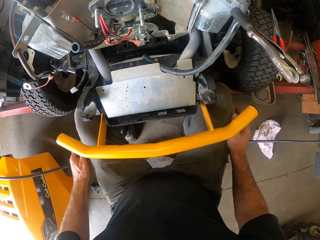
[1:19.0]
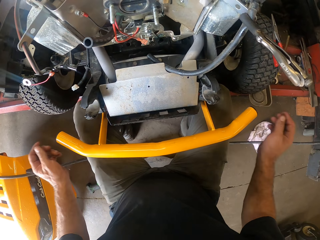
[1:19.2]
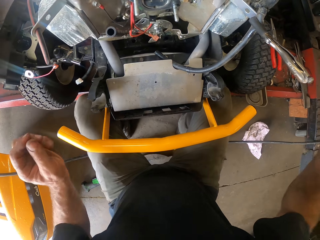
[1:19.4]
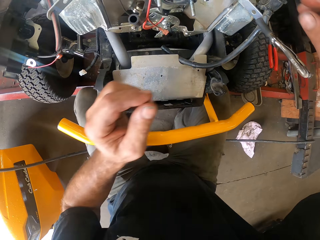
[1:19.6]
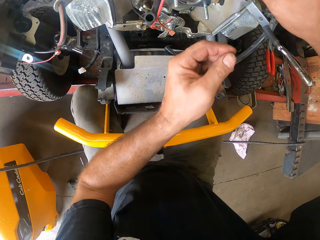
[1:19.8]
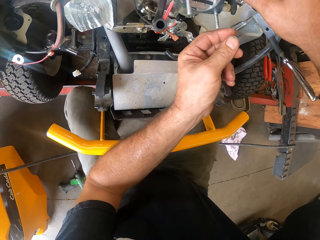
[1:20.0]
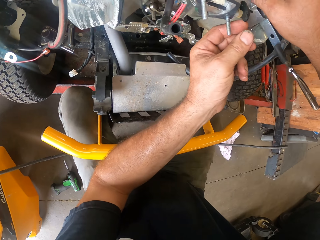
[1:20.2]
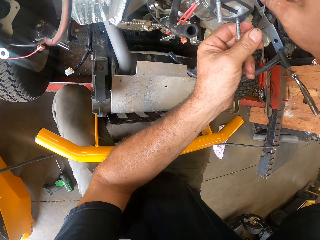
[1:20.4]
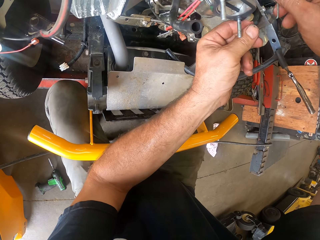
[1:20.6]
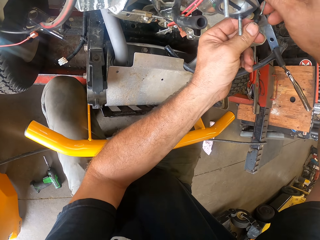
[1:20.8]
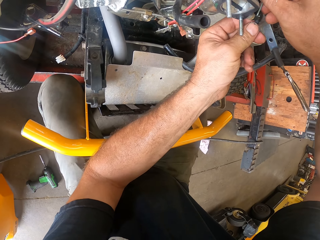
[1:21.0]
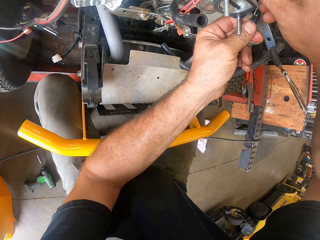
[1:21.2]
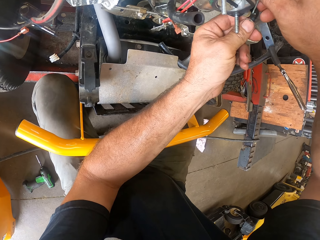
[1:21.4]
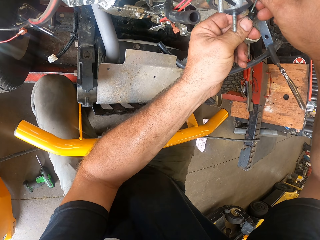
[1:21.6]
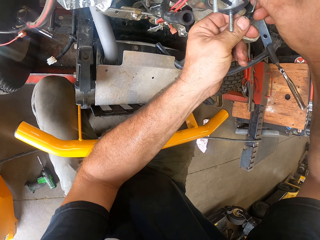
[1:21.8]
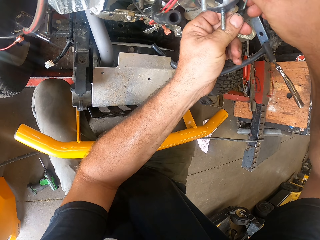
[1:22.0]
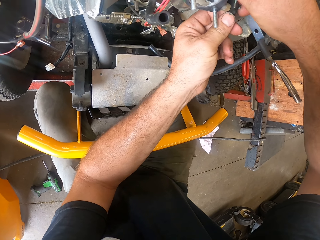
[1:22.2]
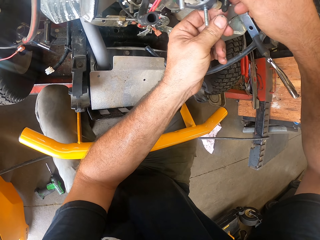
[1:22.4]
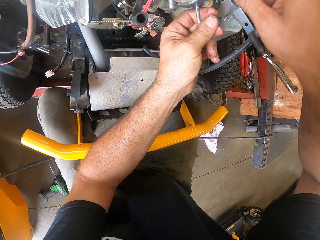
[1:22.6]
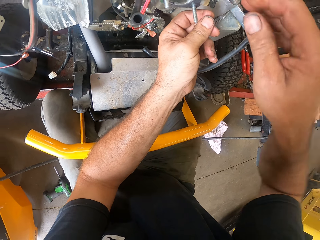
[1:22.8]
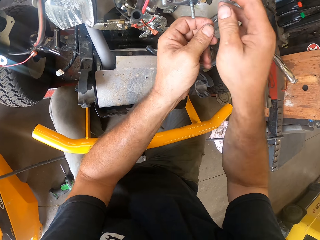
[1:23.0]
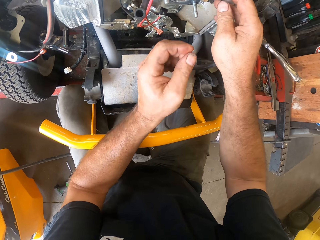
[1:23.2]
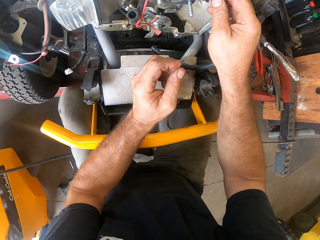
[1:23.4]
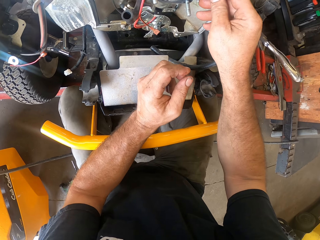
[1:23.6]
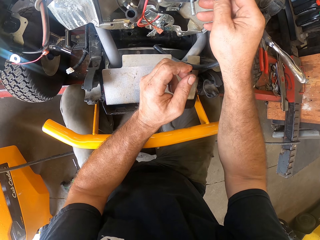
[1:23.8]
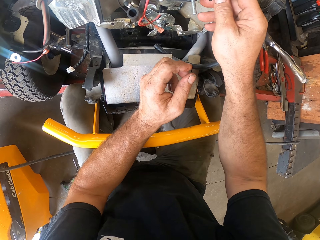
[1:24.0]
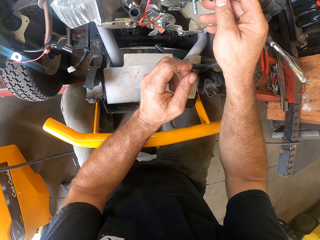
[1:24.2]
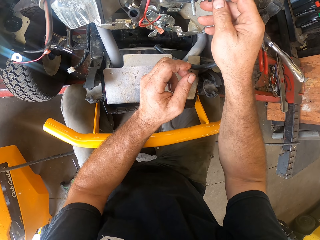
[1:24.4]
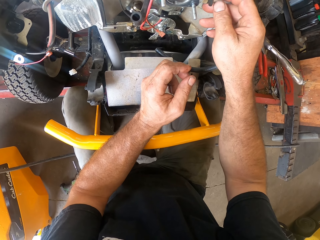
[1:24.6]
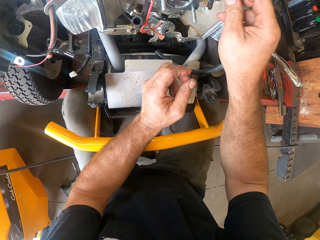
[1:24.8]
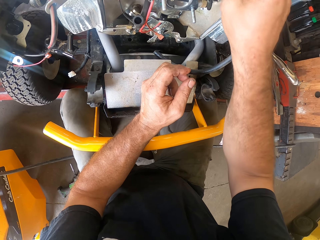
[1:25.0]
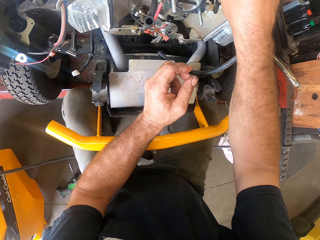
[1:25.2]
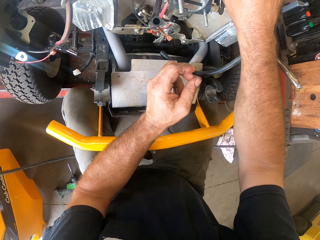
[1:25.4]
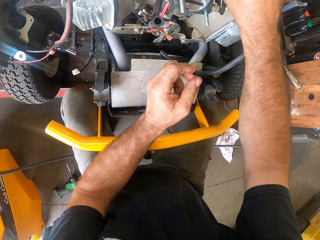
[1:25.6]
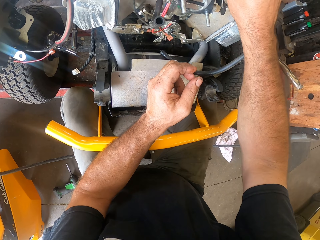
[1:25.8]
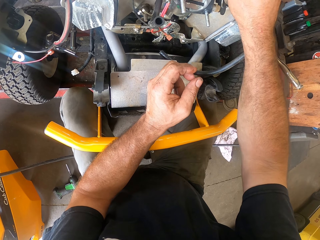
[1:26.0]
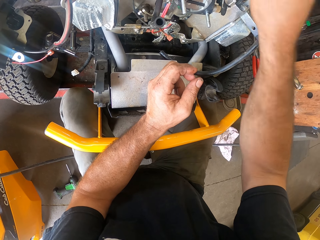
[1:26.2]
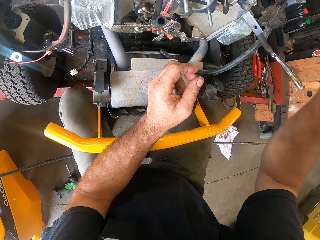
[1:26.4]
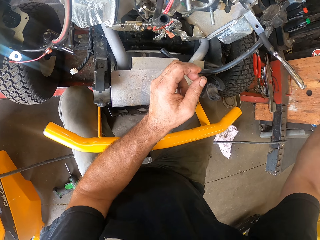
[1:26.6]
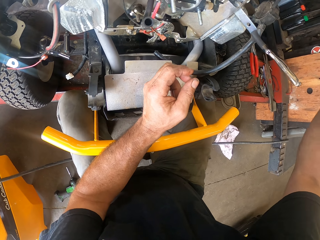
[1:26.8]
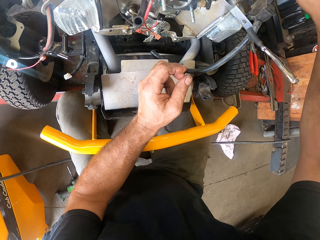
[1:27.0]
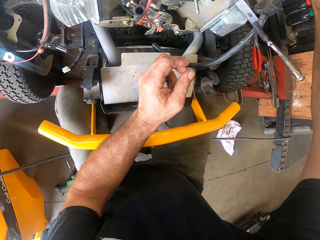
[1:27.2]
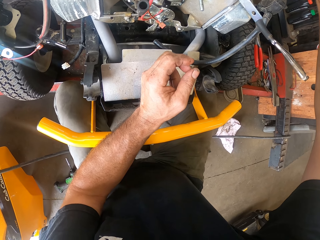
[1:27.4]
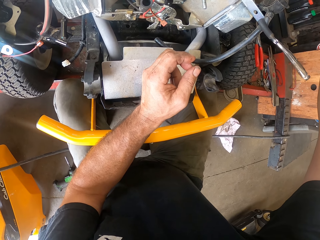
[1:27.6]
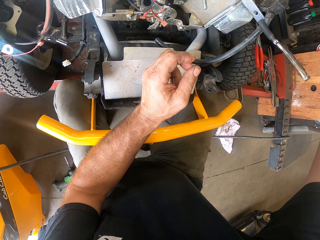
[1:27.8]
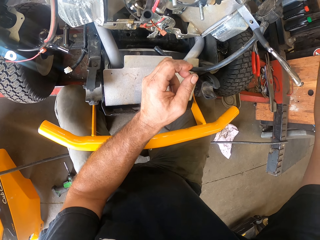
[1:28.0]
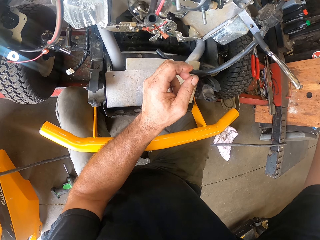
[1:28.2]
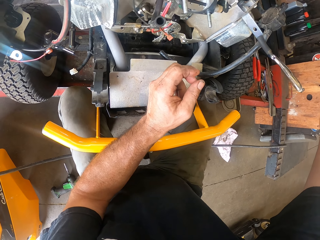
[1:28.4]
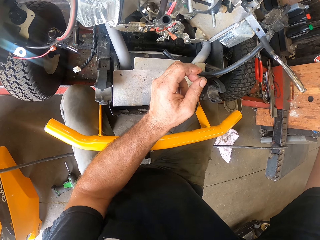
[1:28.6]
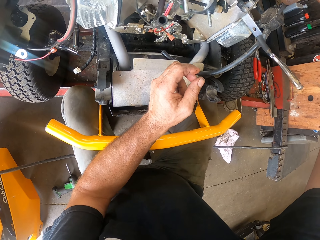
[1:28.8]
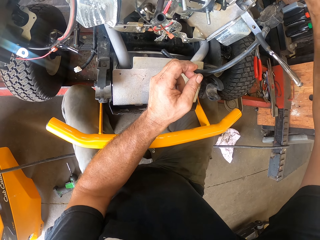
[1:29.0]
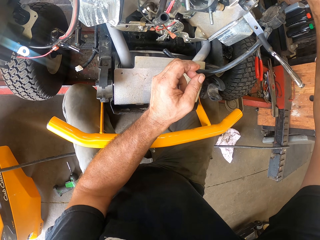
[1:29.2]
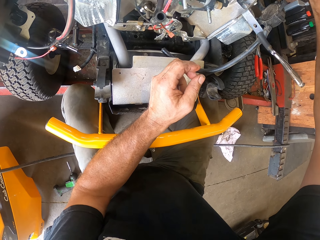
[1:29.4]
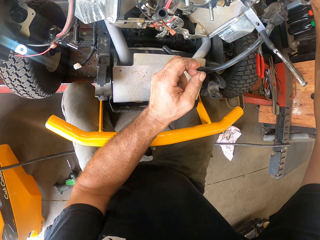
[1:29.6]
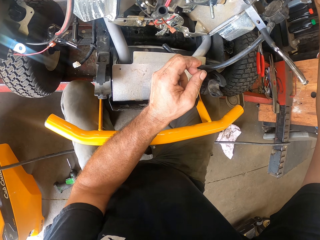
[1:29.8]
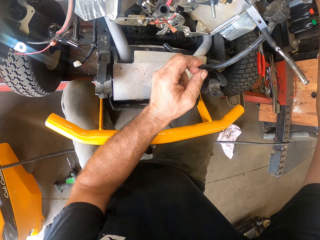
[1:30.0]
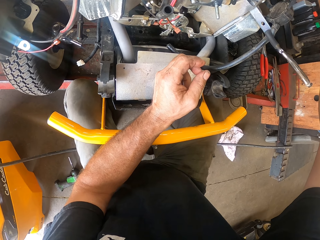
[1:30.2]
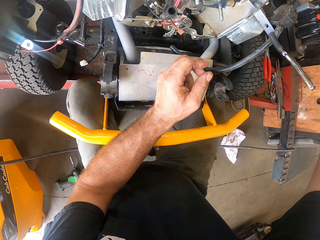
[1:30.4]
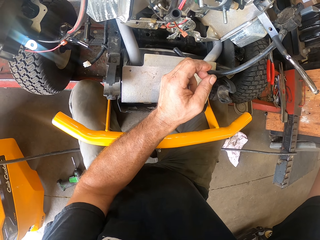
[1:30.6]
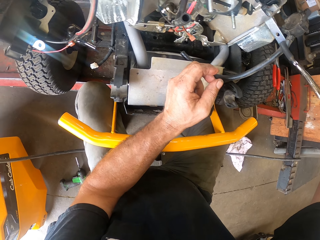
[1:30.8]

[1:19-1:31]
The camera wearer fixes a part of the riding mower with his hands. He holds wires on the lawn mower.

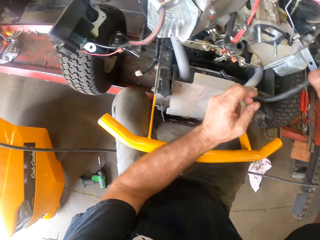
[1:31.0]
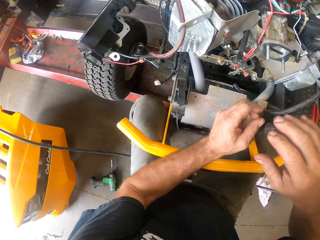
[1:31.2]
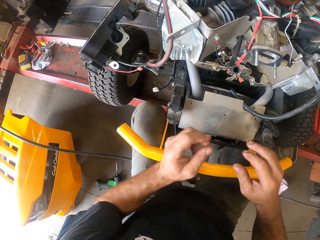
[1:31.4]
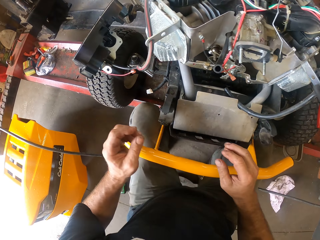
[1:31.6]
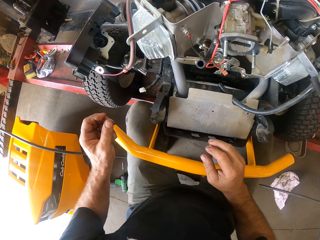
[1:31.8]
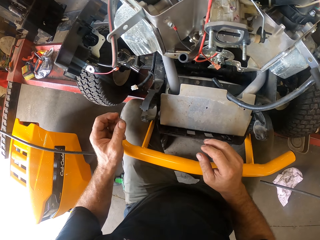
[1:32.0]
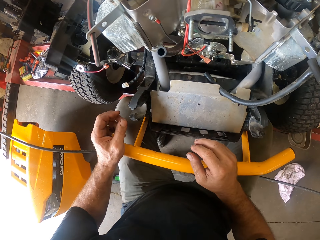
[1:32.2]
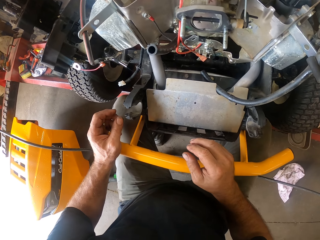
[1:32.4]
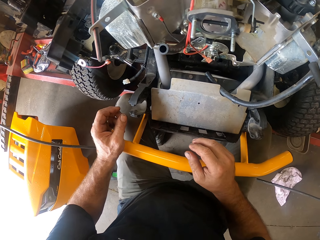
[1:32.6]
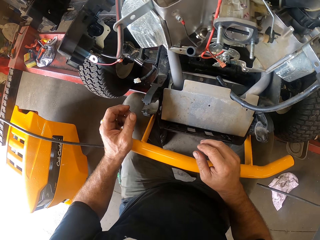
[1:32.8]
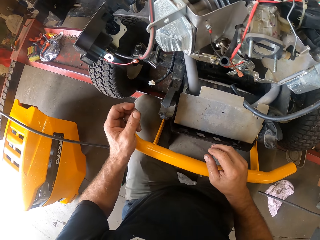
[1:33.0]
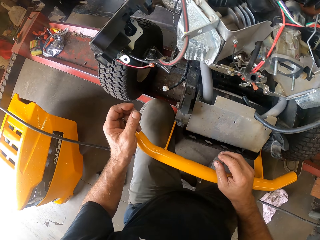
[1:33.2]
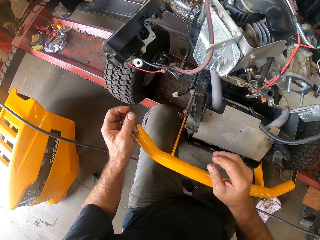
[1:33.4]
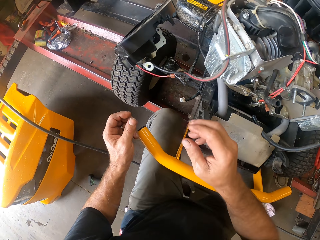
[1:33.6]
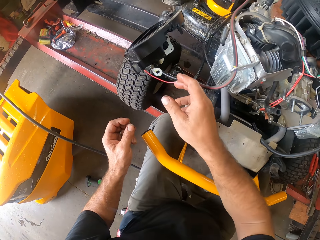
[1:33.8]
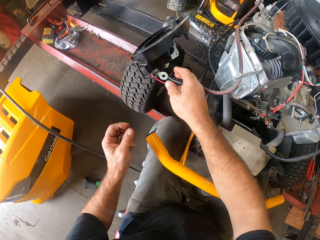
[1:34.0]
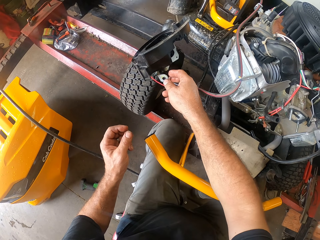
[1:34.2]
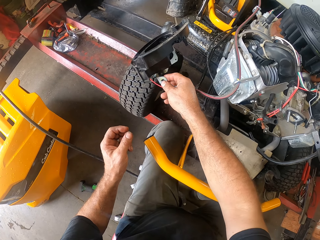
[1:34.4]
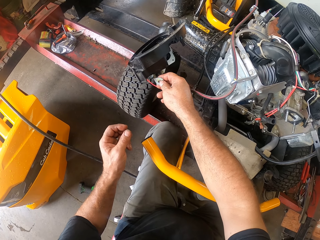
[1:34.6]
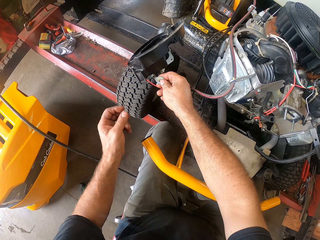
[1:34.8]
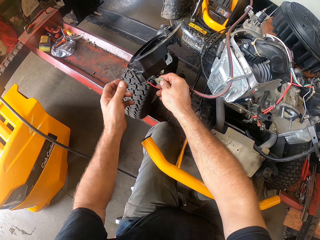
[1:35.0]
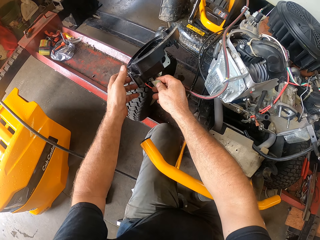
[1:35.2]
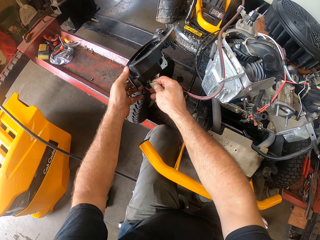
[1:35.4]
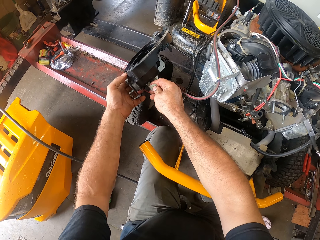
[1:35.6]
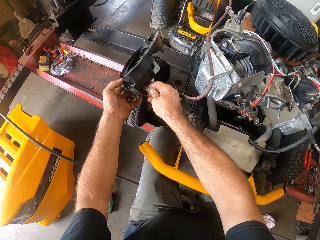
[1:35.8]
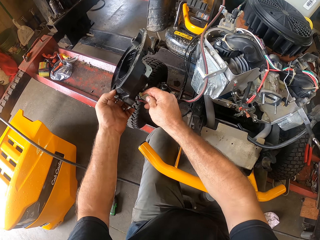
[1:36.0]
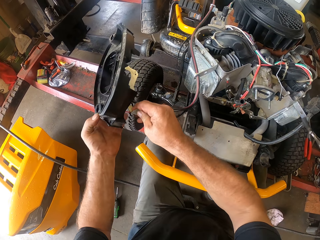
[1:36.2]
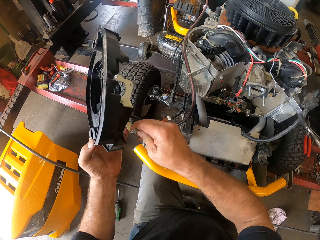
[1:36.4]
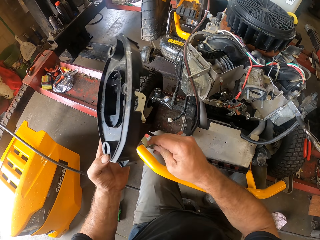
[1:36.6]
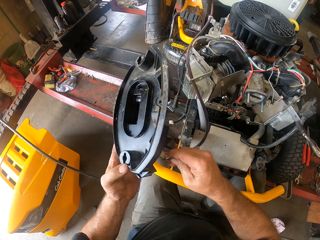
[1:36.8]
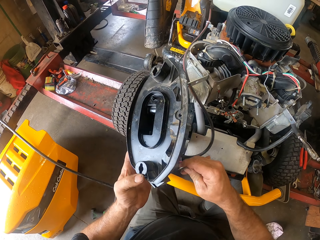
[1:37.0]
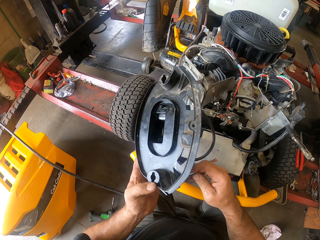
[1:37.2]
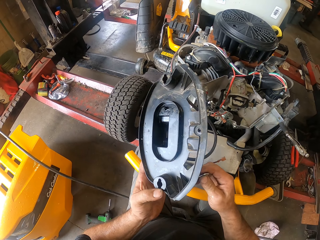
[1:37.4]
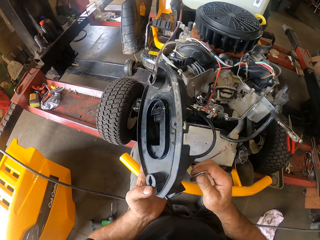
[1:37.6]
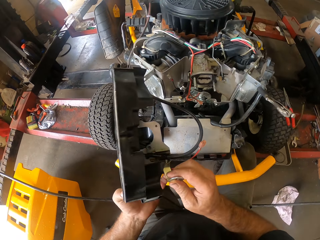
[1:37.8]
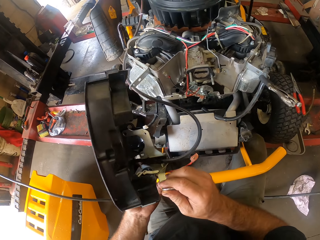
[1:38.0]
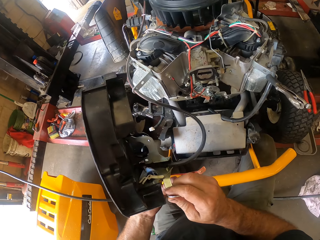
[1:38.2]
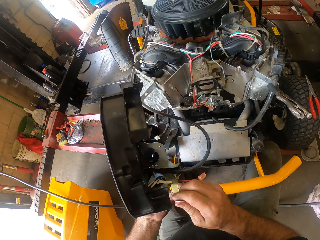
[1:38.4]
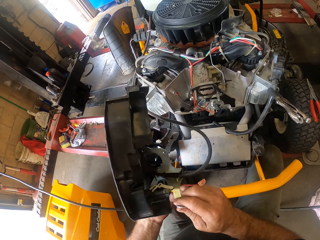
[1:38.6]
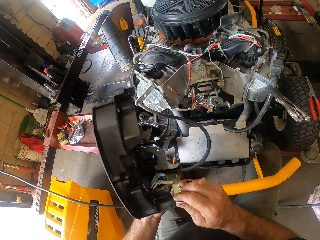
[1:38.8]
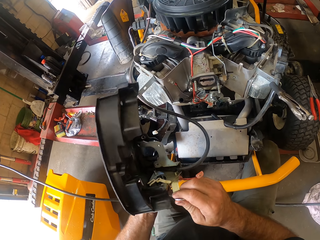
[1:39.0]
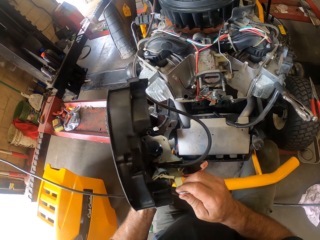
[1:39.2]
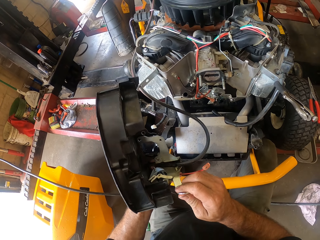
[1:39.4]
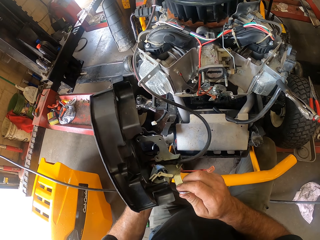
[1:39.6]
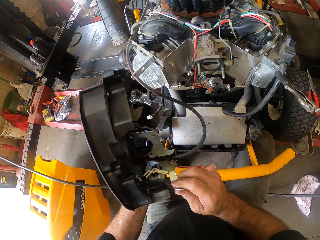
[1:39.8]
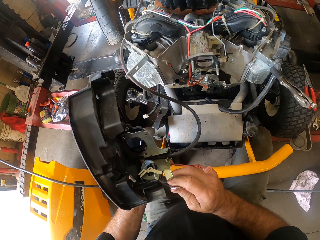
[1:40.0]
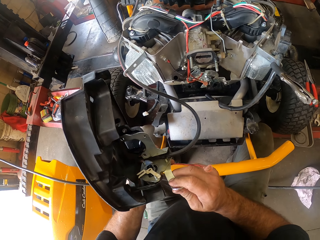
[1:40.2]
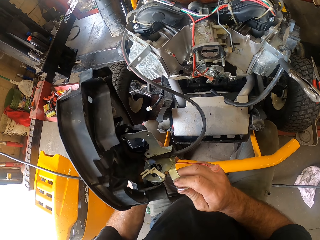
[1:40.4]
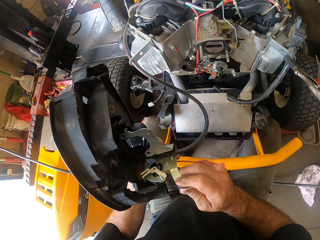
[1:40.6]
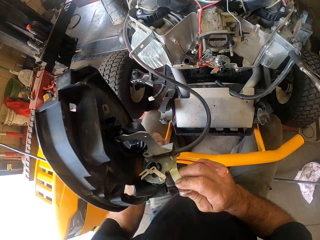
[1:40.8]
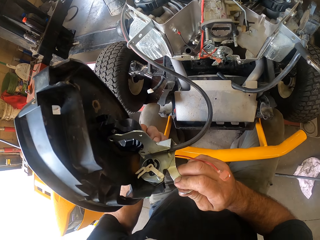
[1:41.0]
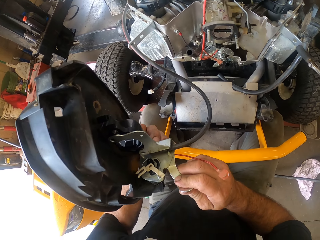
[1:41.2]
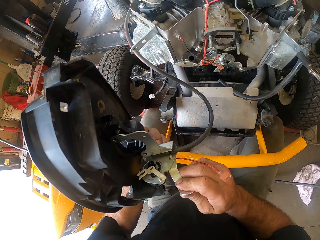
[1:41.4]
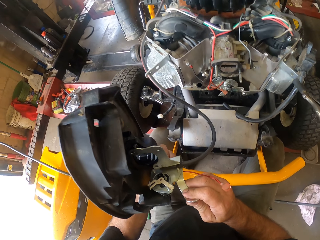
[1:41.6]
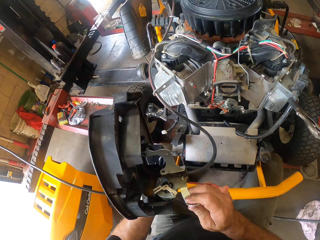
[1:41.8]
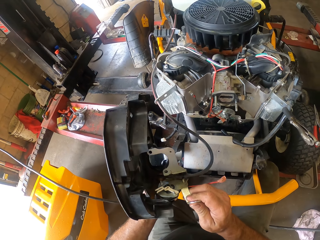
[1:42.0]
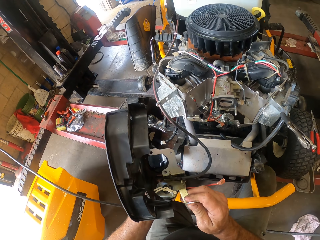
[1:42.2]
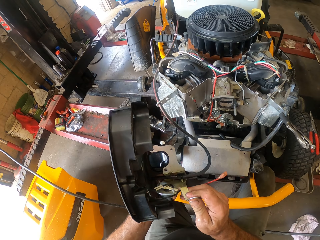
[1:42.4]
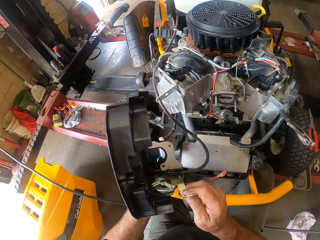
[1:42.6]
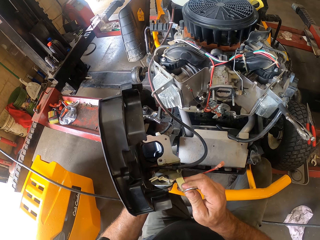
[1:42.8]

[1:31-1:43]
The camera wearer holds a wire on the lawn mower. He touches a part of the riding mower with his right hand. He moves the part of the riding mower with his hands. He lifts a spare attached to a wire. He moves the part of the riding mower with his right hand.
